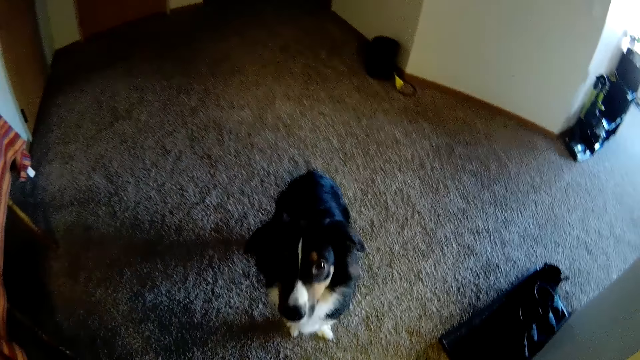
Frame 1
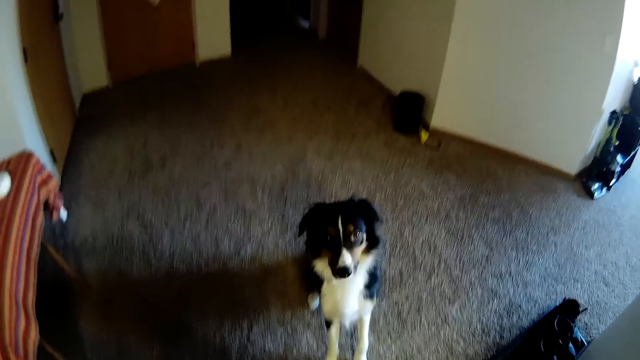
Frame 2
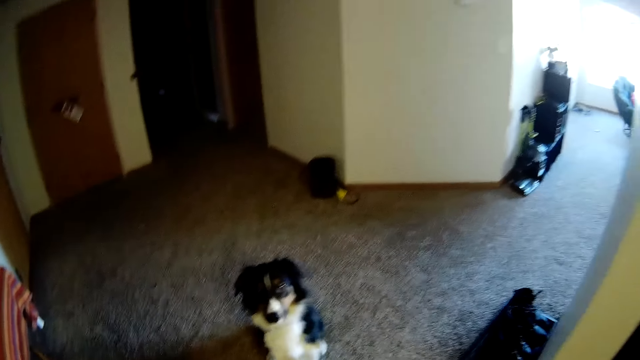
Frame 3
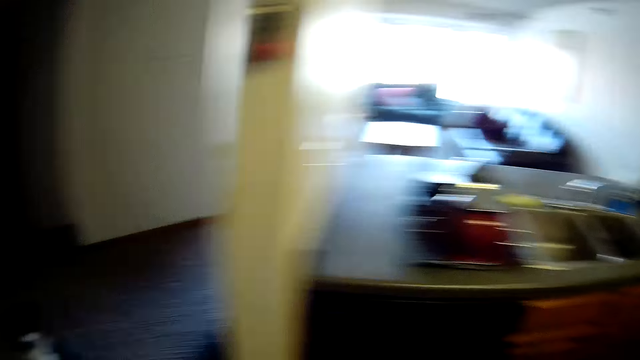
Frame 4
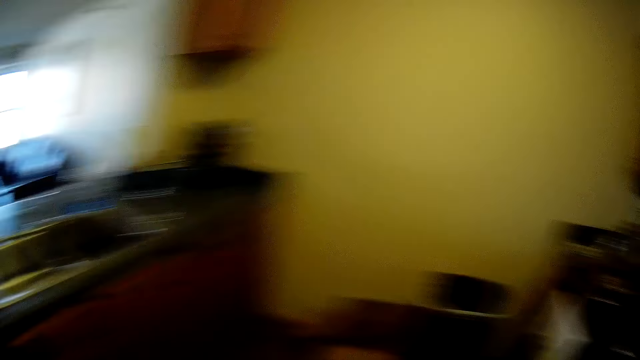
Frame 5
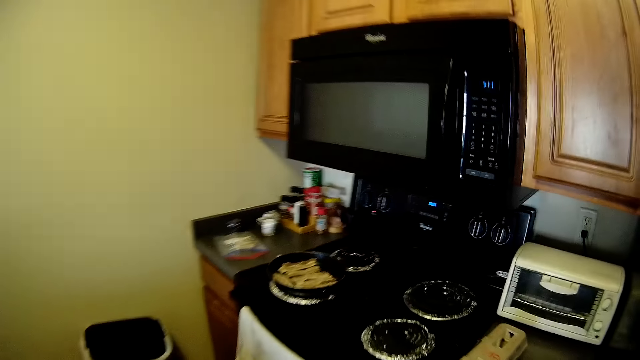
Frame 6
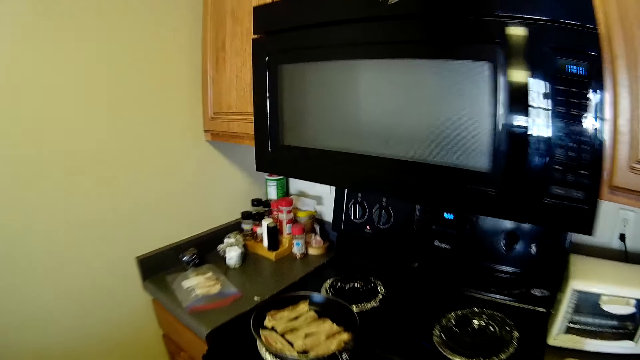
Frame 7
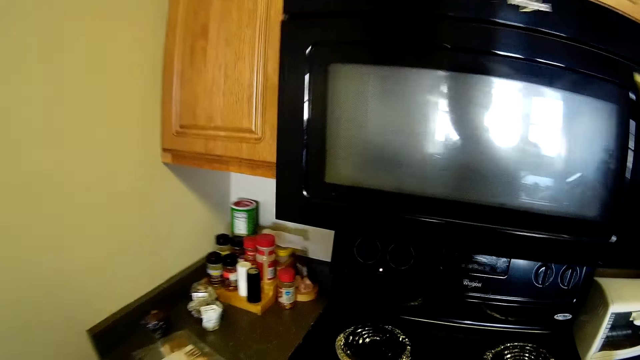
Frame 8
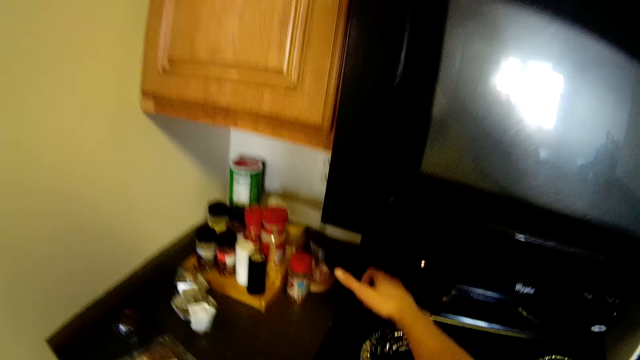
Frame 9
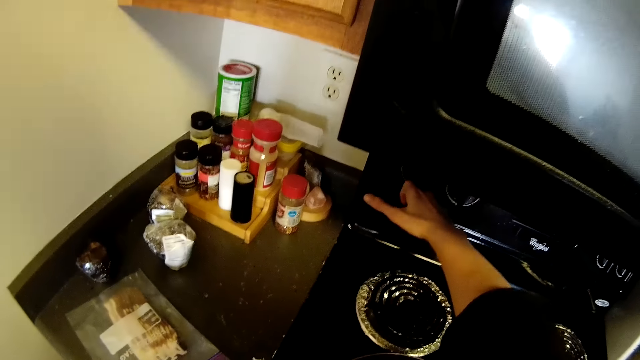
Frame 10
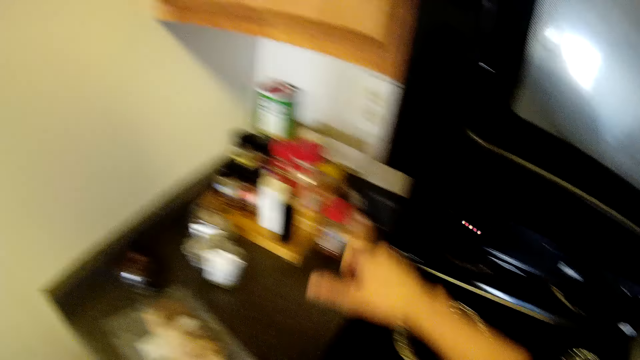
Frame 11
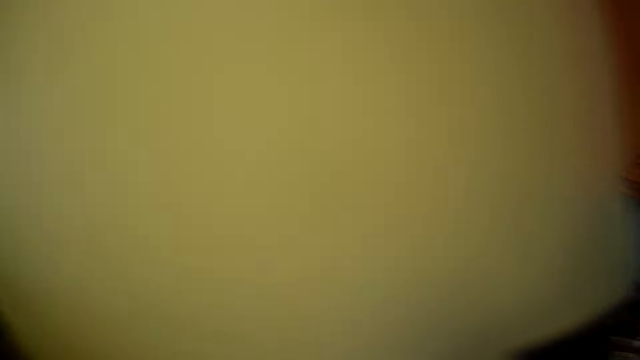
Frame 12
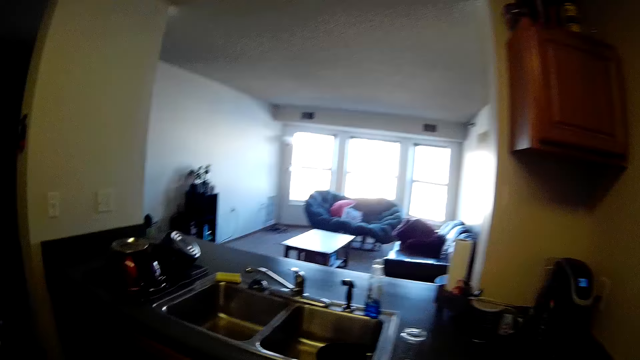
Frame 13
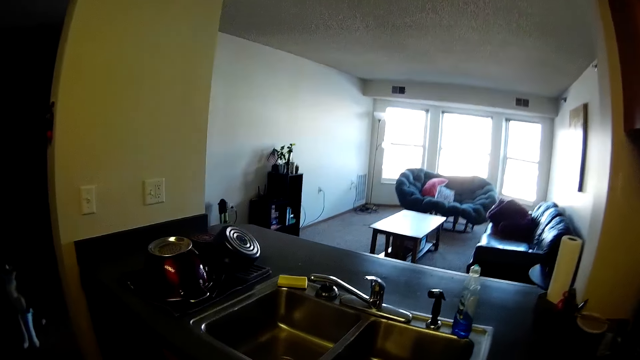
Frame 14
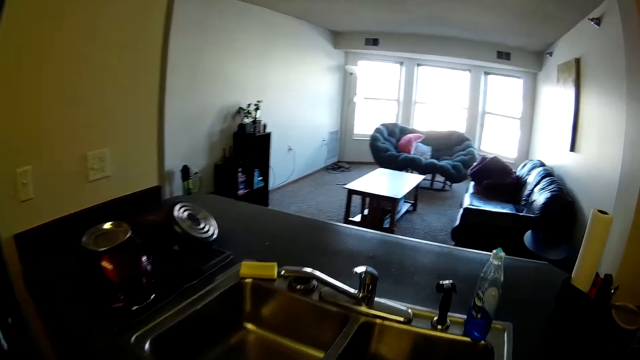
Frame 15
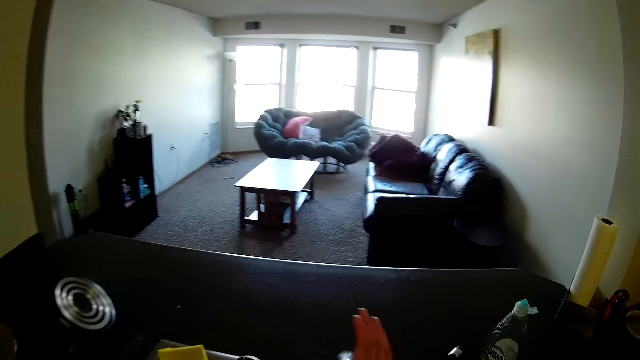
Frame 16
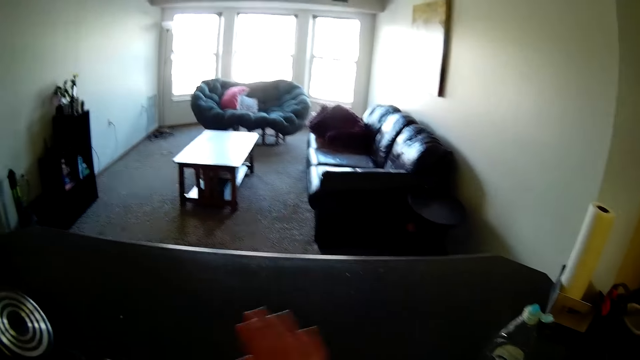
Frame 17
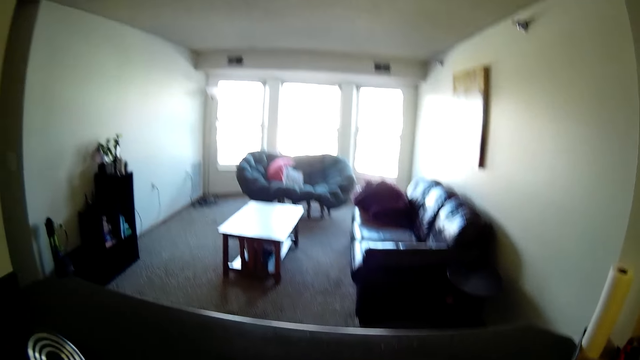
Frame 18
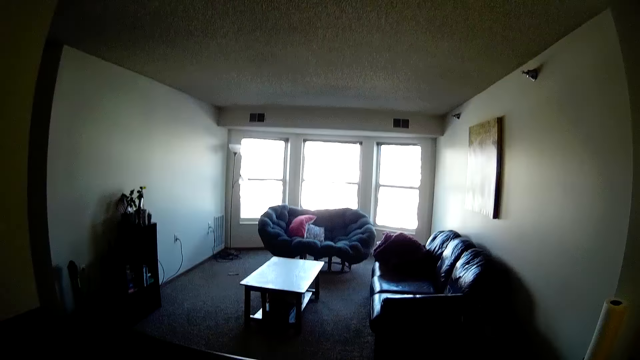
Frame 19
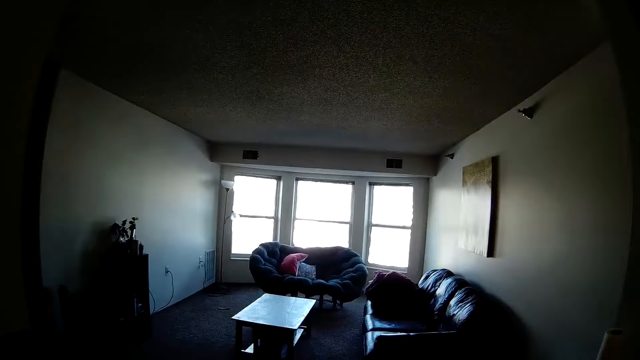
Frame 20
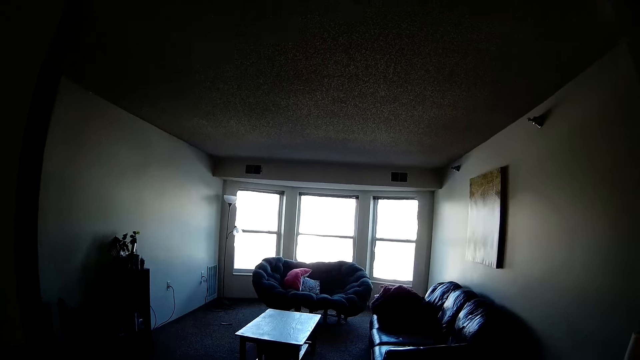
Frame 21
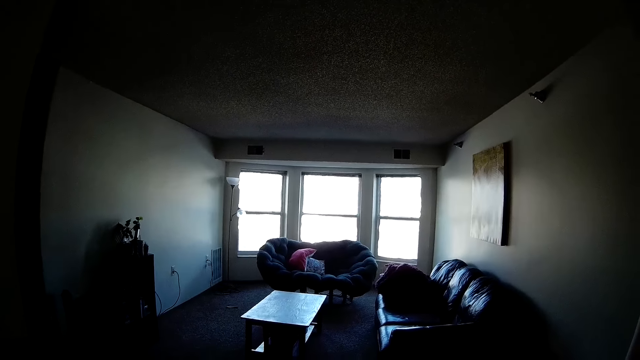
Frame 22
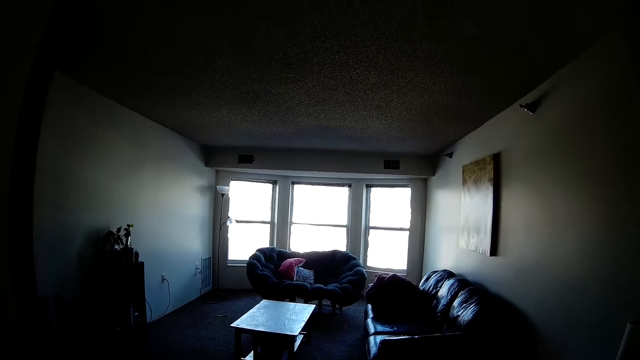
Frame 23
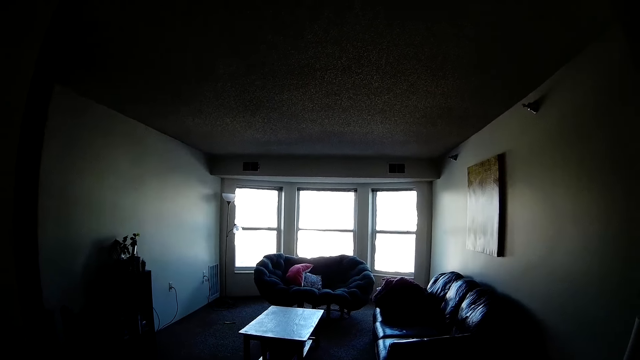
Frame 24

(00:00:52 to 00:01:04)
The camera wearer looks at the dog. She turns around and walks to the electric gas cooker. She turns on the gas cooker with her right hand. She turns around and walks to the sink. She turns on a tap on the kitchen sink with her right hand.

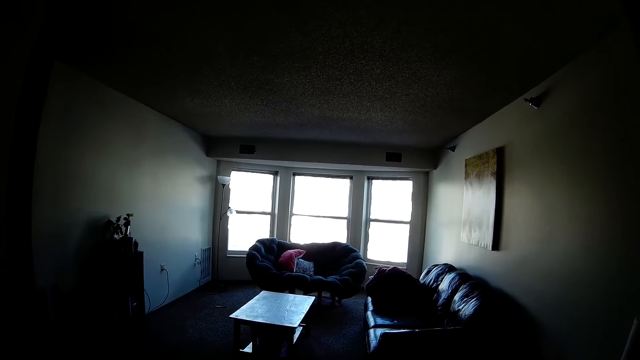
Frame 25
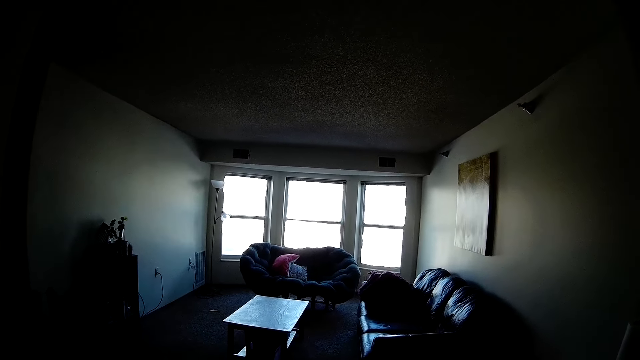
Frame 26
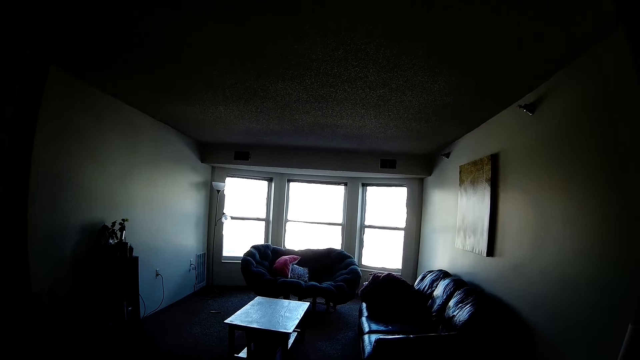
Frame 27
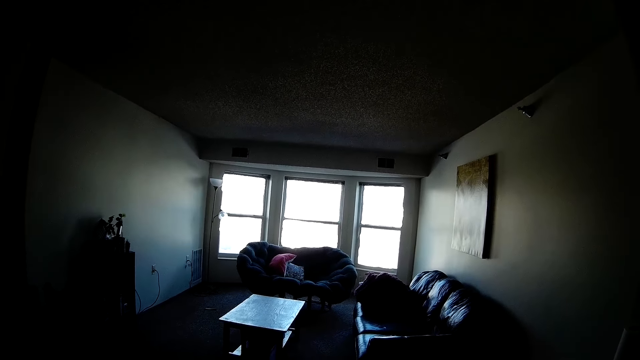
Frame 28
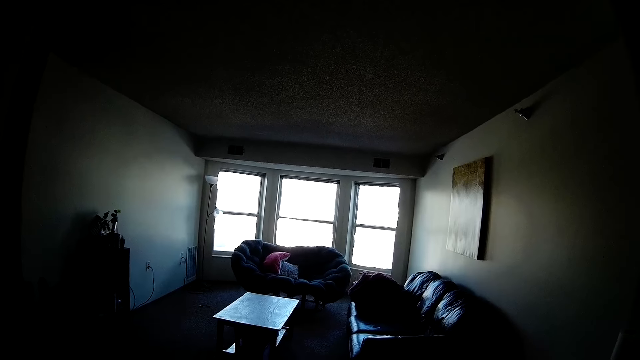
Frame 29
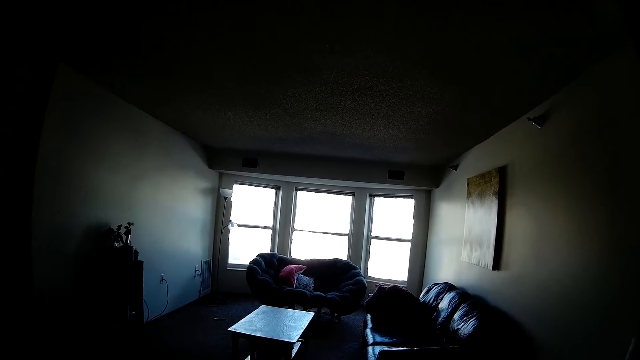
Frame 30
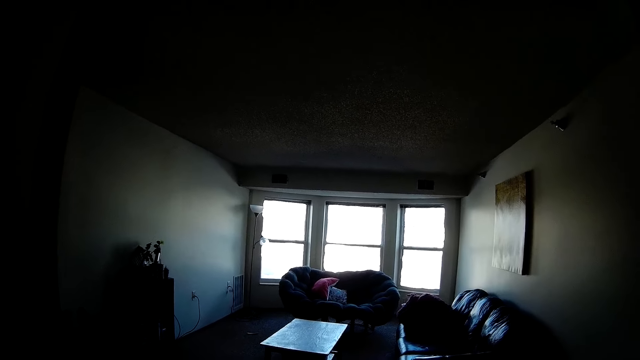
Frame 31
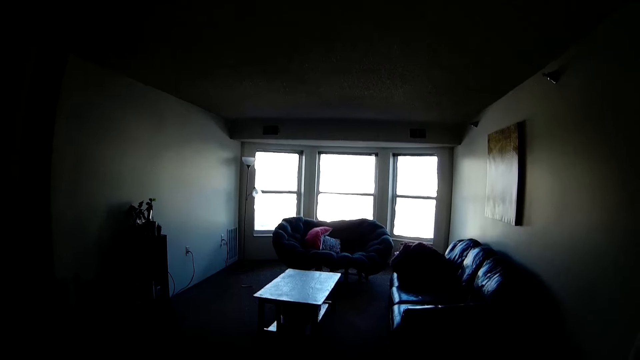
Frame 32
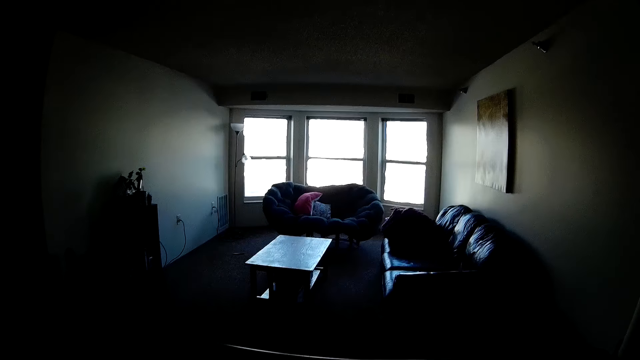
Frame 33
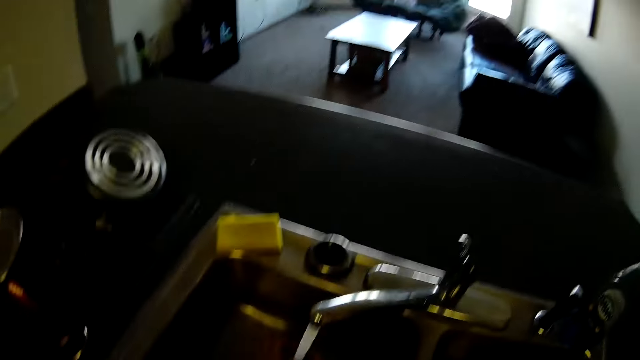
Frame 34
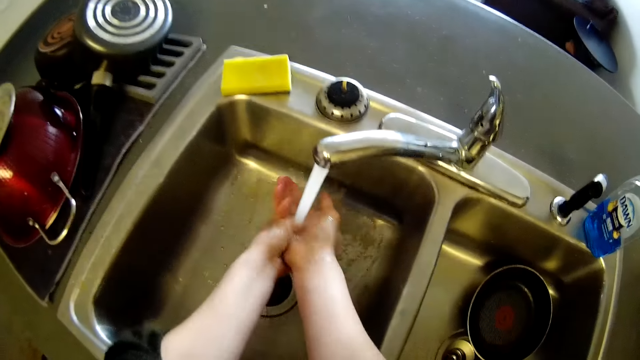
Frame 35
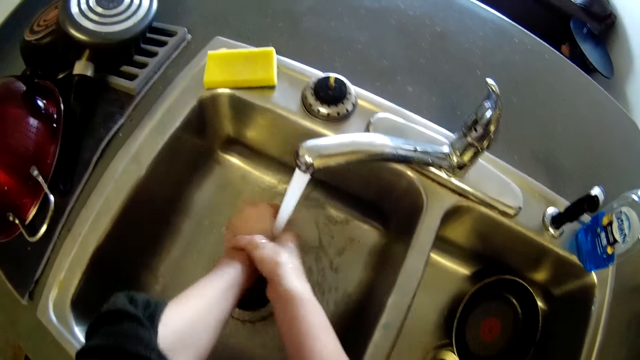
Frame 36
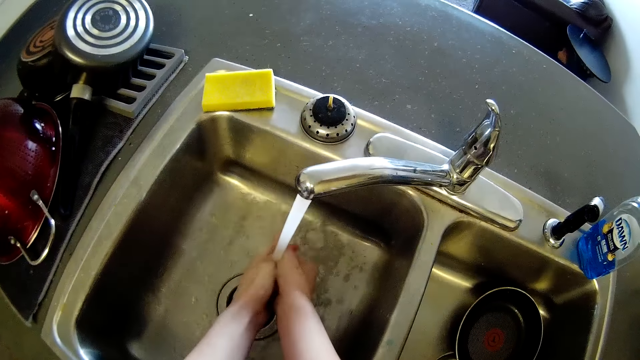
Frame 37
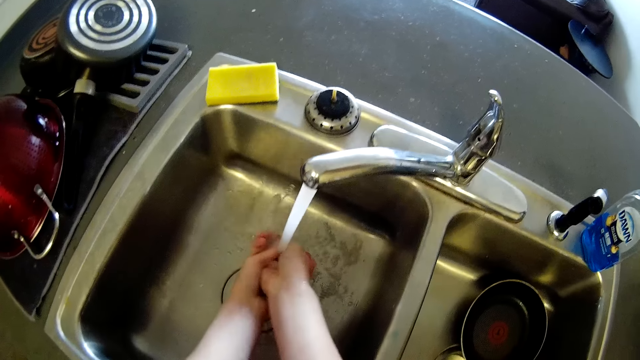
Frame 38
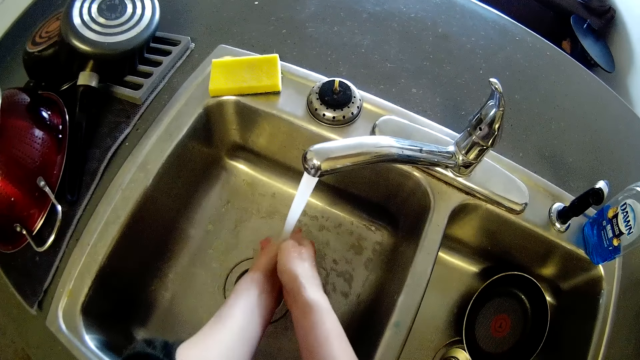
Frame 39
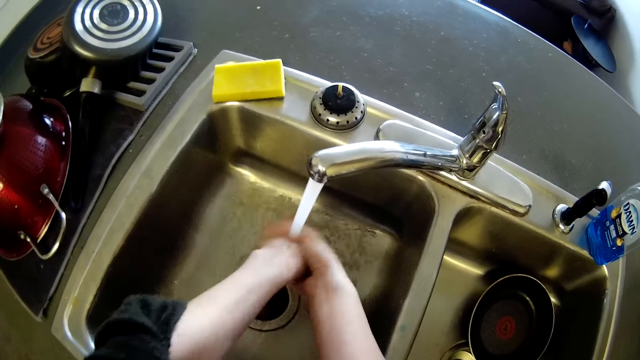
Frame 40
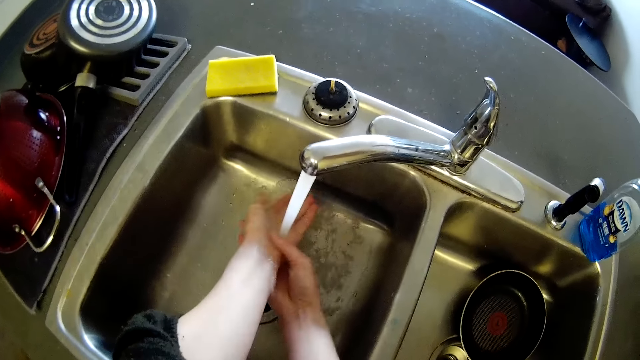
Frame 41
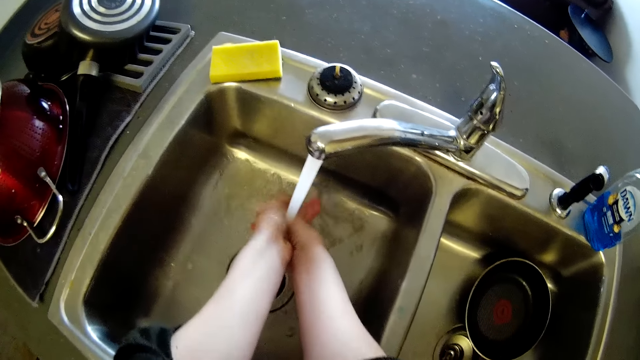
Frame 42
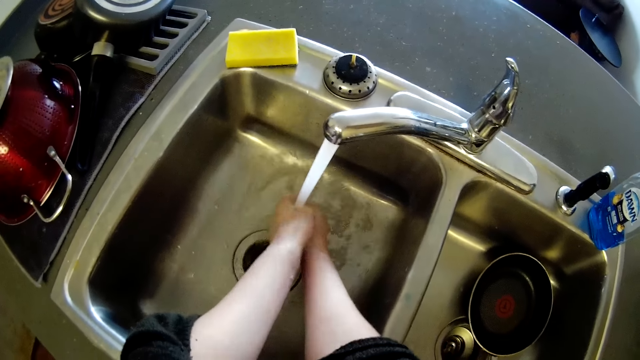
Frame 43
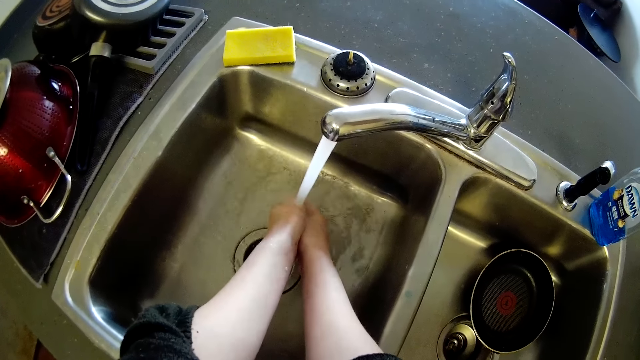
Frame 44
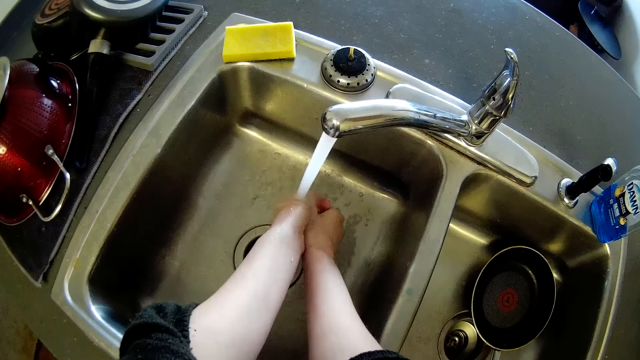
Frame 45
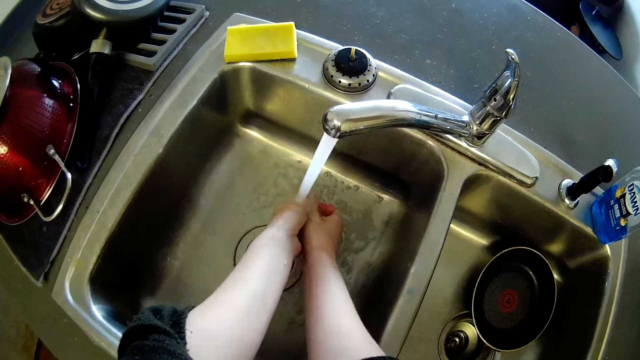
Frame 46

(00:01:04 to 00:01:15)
The camera wearer rinses both hands with water from the tap on the kitchen sink.
